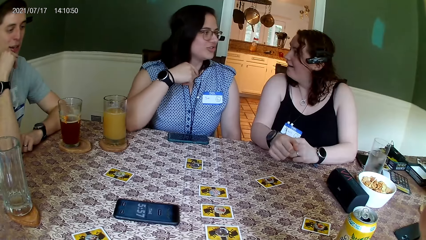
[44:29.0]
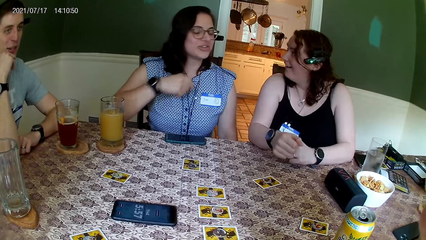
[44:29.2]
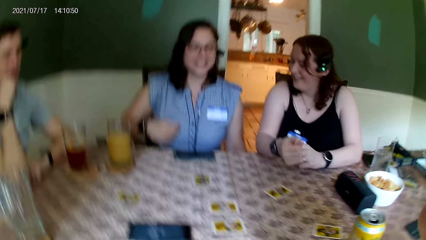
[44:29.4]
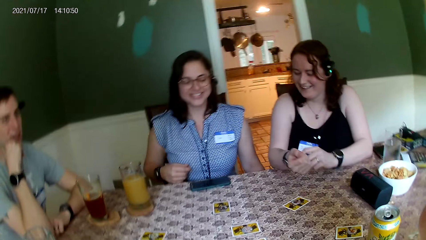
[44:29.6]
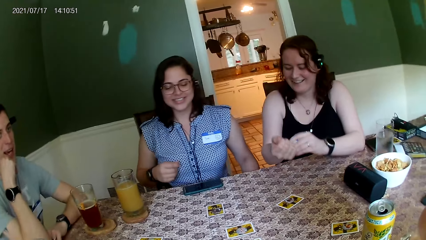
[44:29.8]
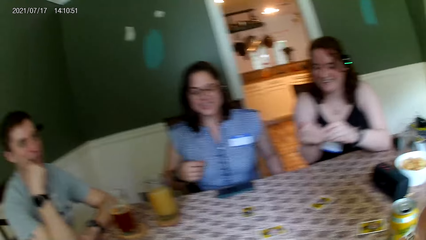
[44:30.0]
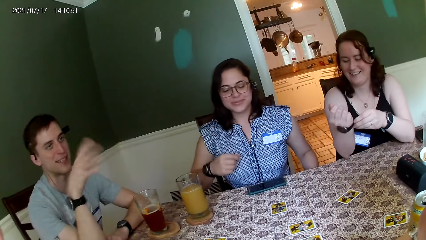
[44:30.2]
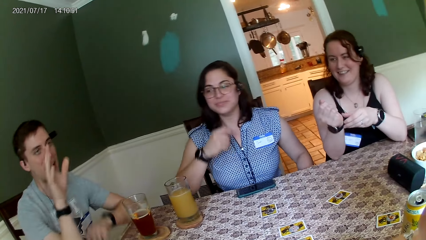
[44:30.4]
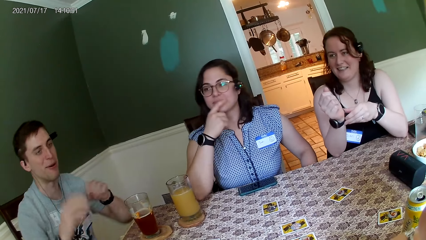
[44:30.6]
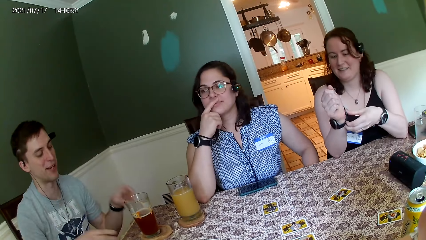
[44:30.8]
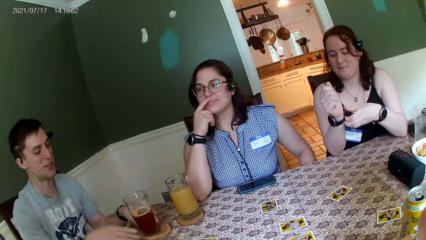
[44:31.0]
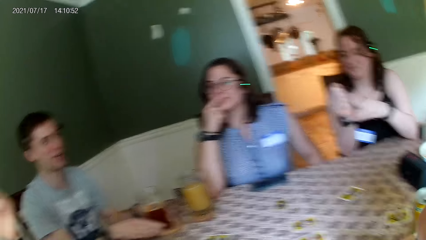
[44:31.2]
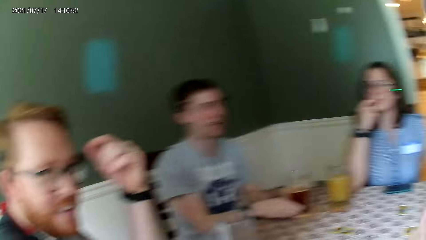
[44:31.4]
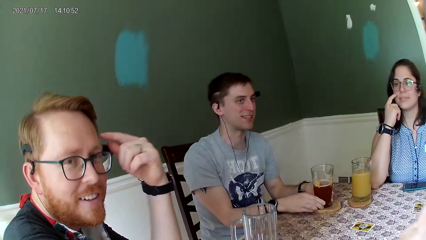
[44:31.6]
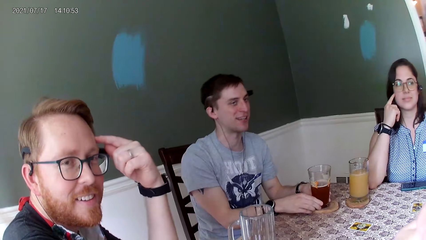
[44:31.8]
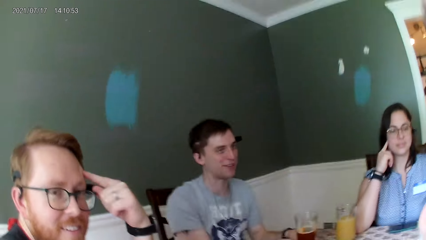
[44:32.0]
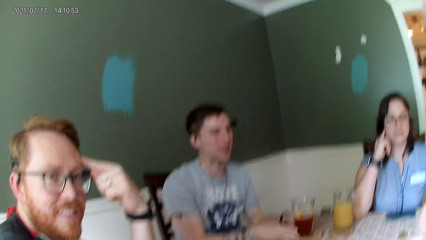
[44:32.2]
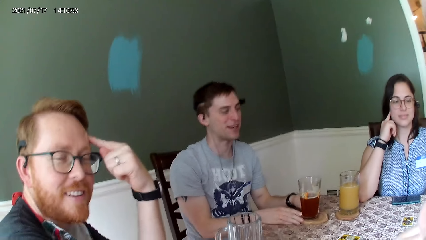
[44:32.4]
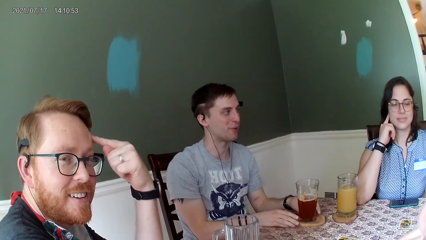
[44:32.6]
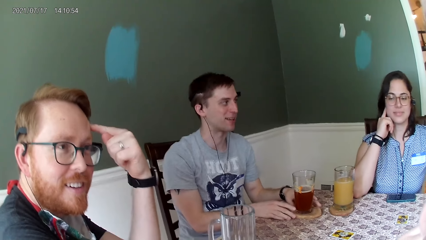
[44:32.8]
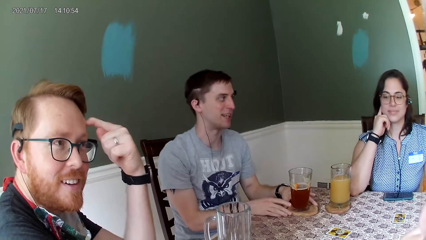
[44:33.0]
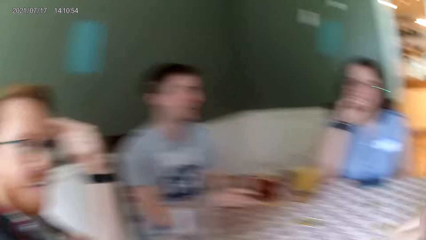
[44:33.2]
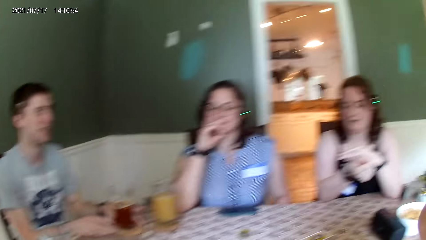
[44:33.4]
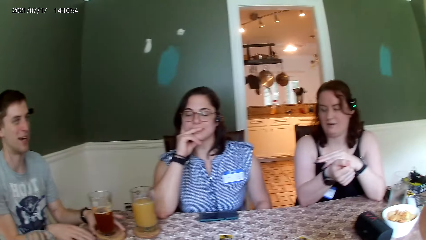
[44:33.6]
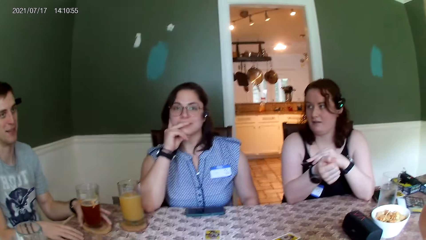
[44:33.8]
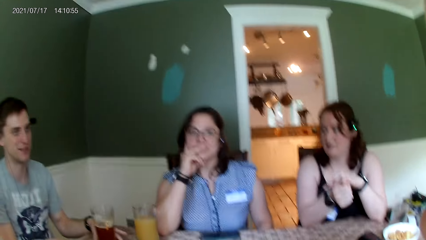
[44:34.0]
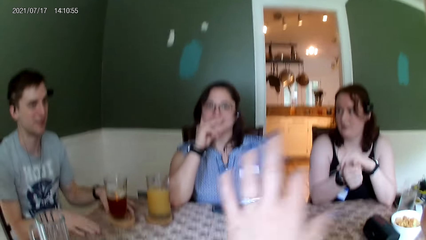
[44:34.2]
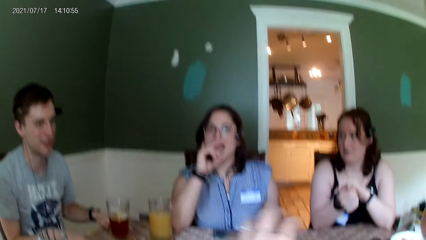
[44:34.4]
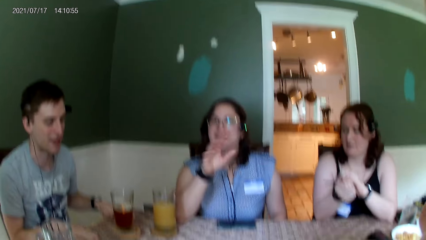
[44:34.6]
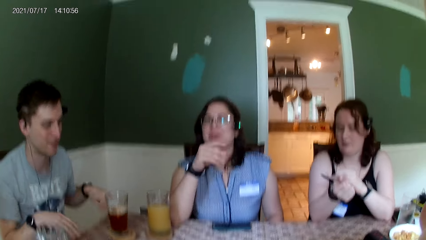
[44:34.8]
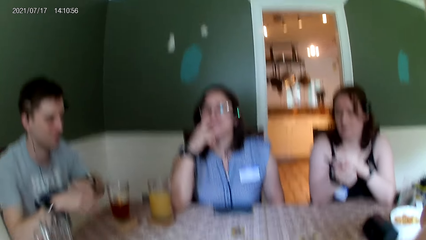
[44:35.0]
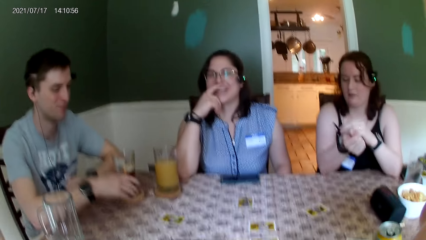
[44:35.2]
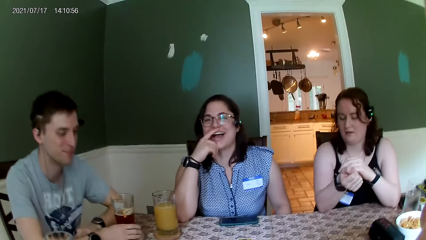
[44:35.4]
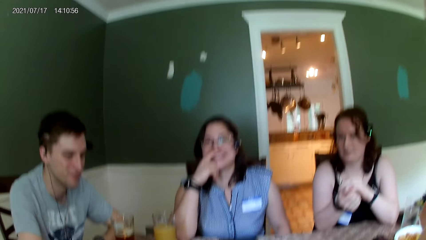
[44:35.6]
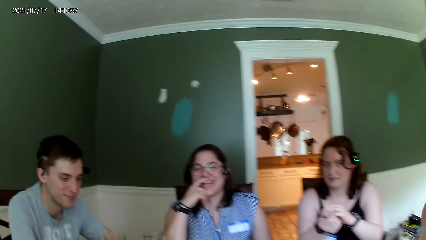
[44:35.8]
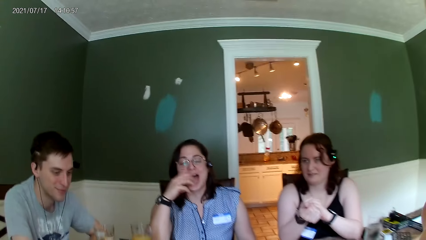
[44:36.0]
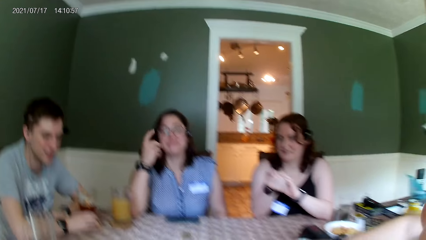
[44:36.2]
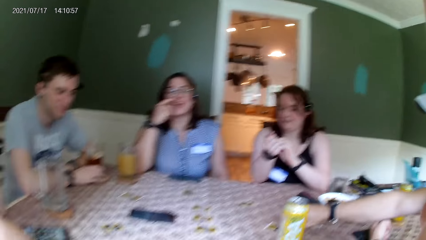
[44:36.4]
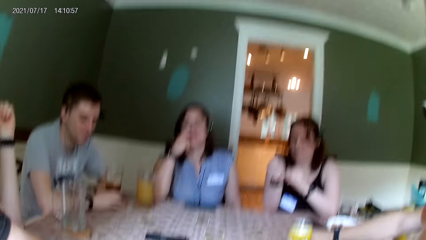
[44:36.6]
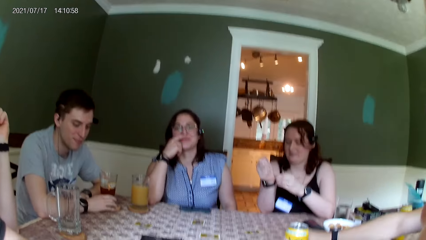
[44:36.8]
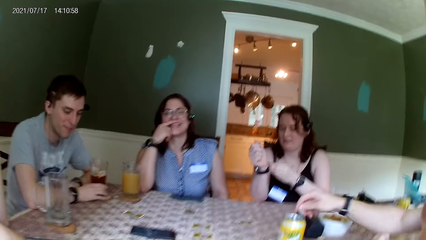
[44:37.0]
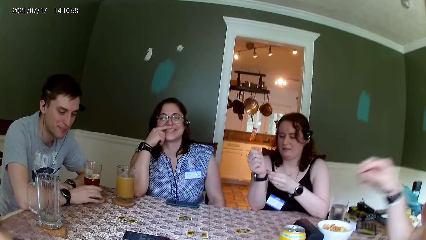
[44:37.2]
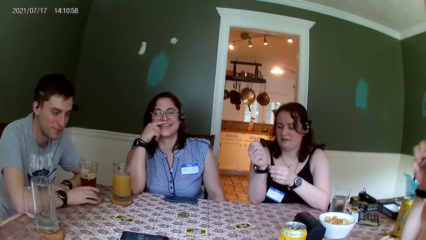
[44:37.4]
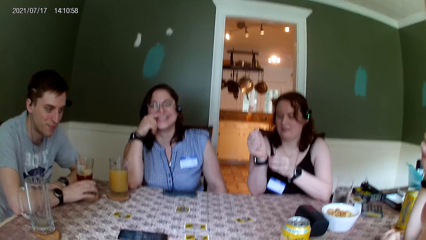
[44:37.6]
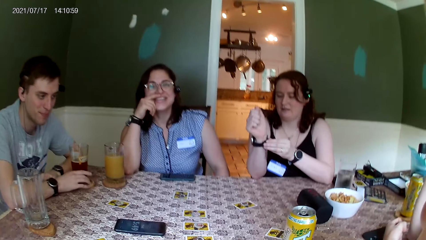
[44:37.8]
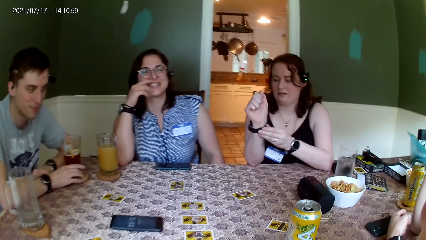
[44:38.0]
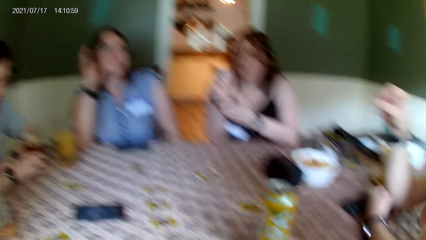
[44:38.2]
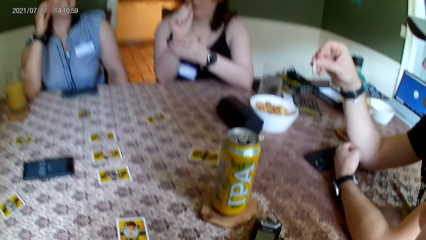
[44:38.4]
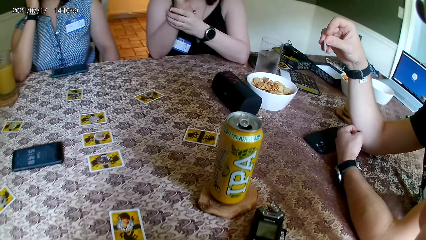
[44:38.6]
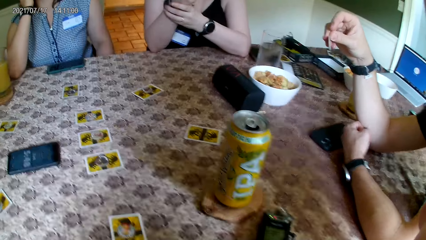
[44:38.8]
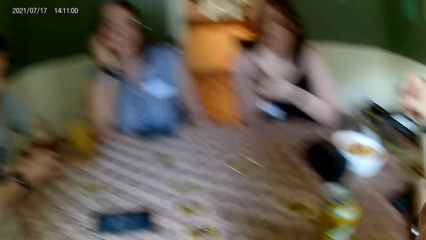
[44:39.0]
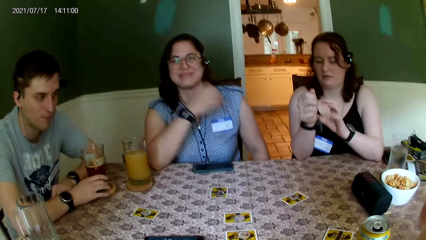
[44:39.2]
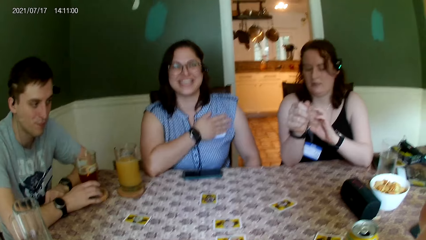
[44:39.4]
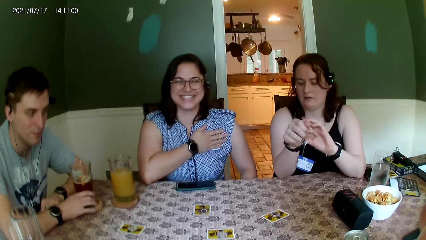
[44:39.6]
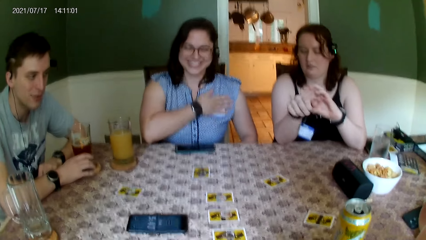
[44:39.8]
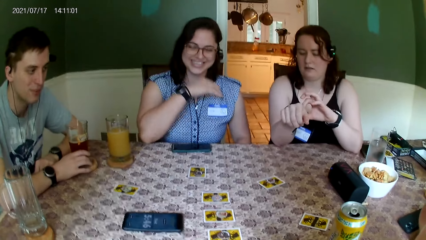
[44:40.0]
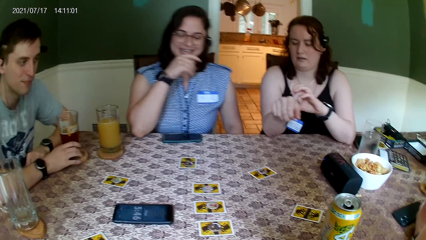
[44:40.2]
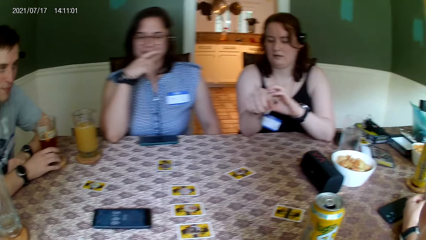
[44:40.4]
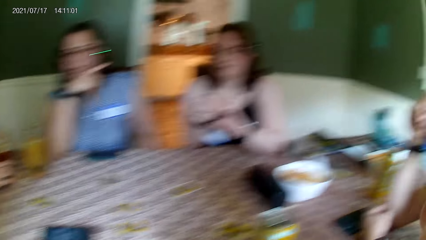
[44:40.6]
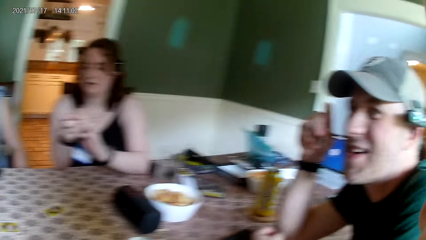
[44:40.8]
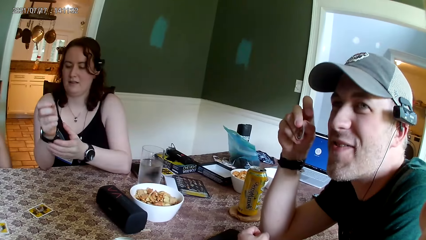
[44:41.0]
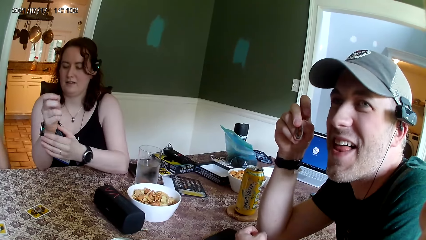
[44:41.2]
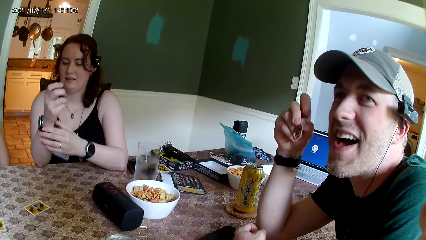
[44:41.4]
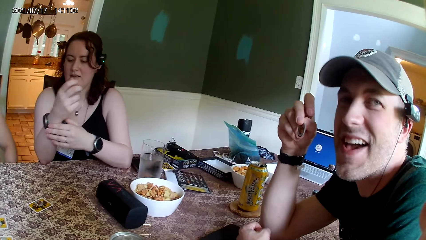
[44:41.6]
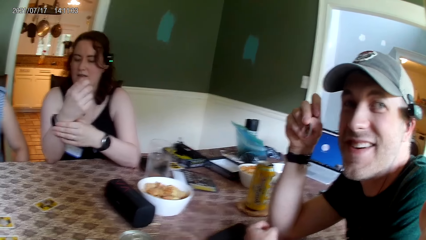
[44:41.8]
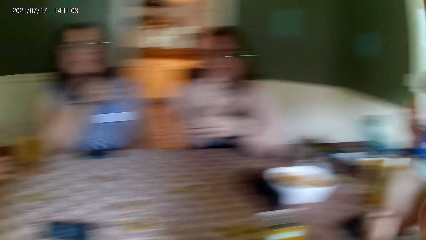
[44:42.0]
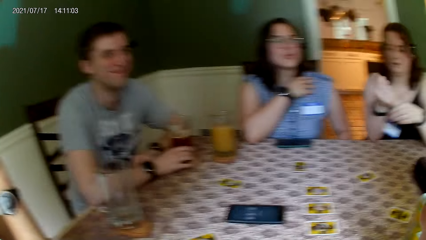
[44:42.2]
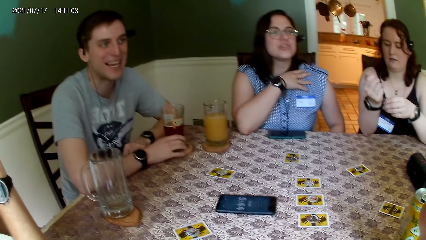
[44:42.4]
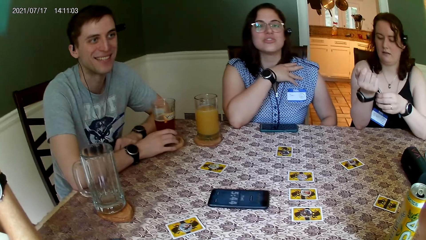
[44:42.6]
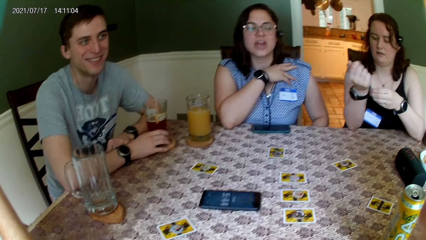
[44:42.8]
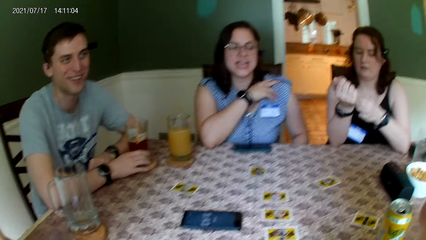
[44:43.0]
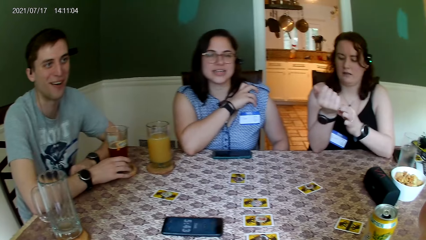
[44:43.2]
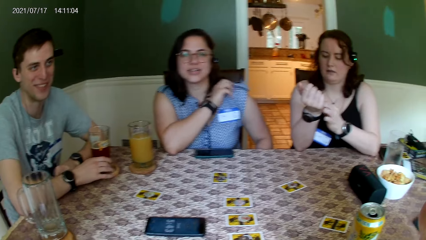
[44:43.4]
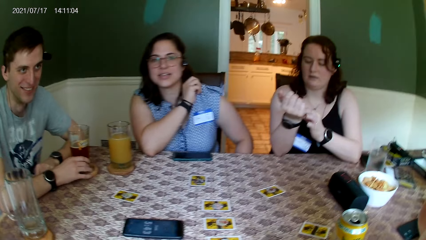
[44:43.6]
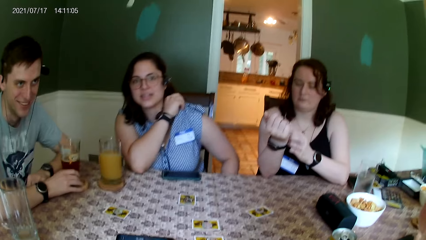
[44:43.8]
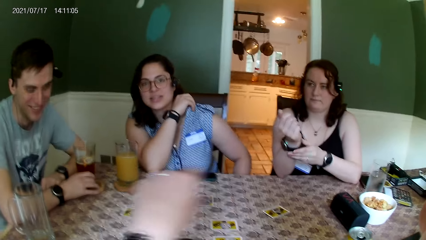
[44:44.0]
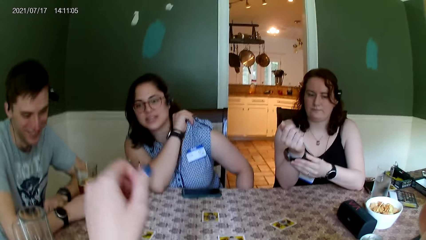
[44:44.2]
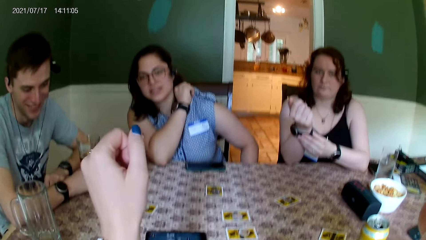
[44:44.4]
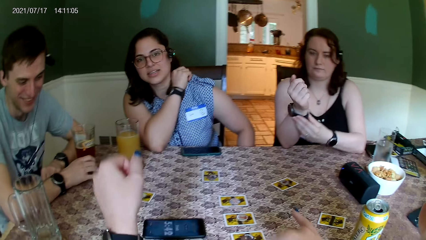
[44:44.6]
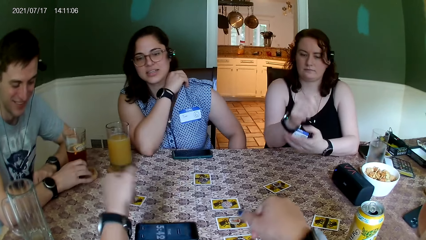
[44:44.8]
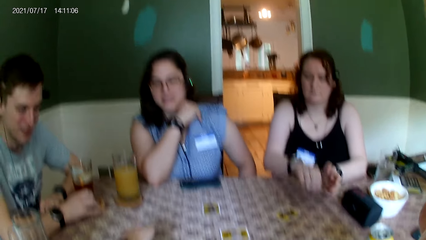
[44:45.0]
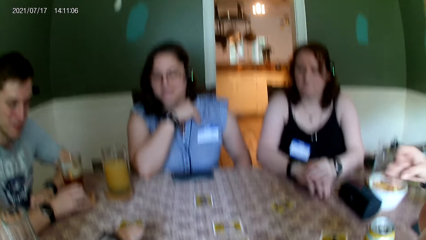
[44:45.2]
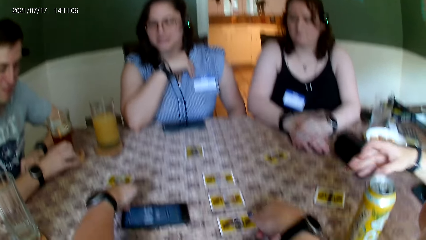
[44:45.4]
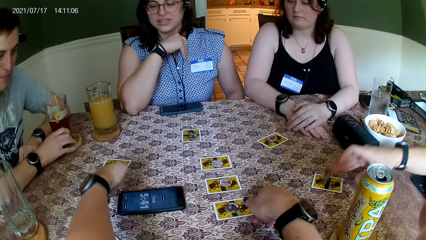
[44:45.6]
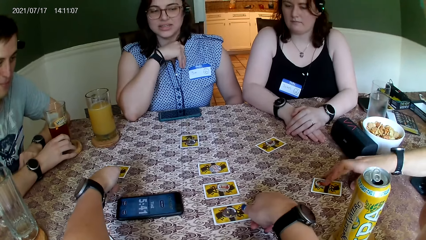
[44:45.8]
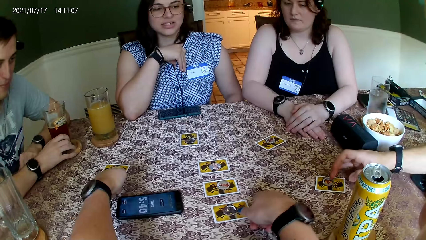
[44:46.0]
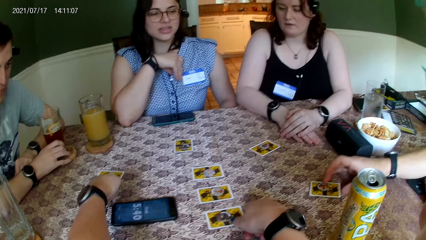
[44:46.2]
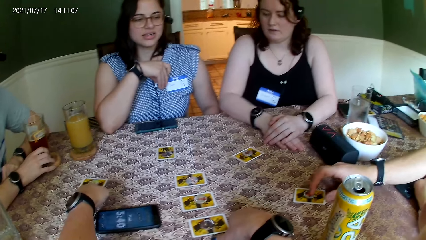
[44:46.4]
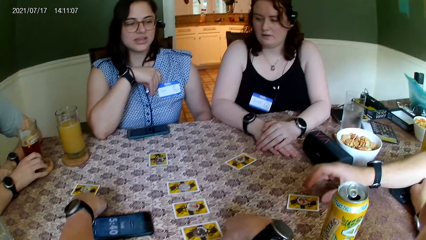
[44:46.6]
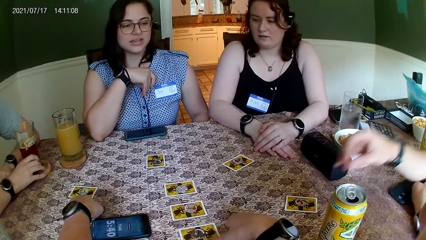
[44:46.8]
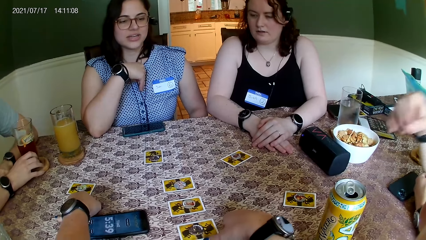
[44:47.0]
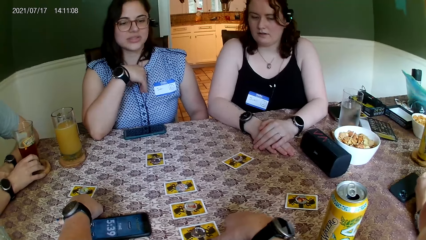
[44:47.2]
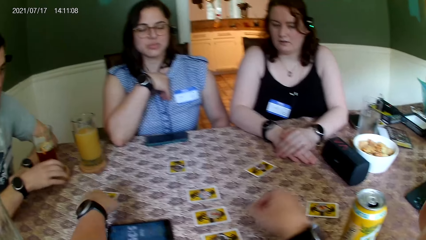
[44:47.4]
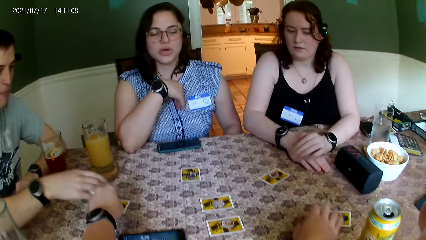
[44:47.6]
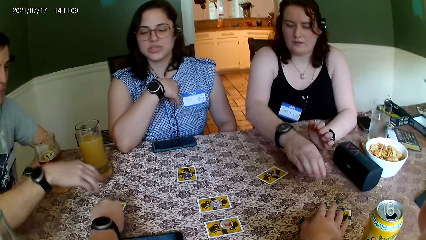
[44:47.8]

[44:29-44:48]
The woman adjusts a wrist watch on her right hand with her left hand. A man places both hands on the tumbler on the table. The camera wearer interacts. The woman adjusts the wrist watch on her right hand with her left hand. The camera wearer places her left hand on the card on the table and places her right hand on the card on the table. Another man drops the coin on the card on the table with his right hand. The camera wearer plays card games on top of the table.
